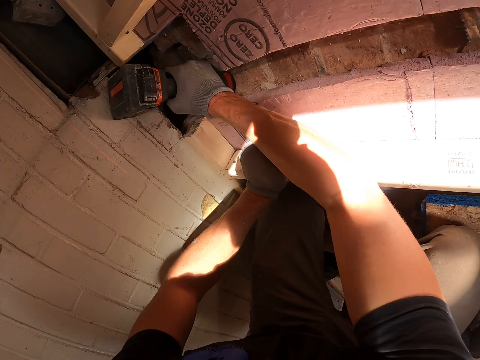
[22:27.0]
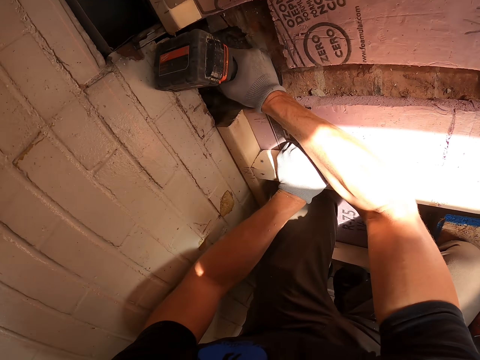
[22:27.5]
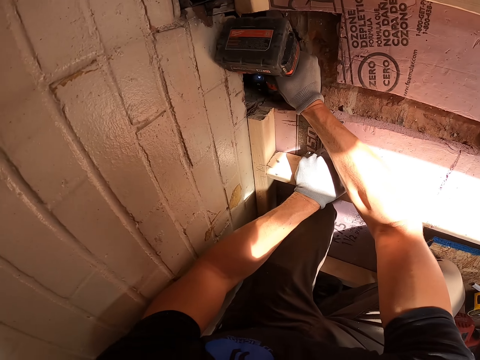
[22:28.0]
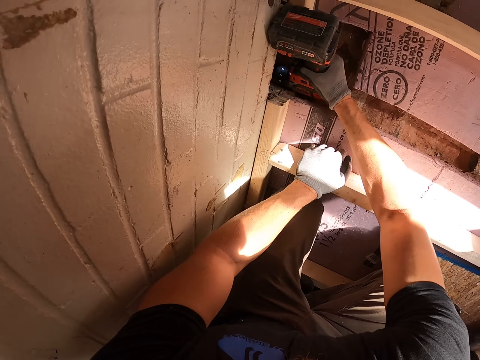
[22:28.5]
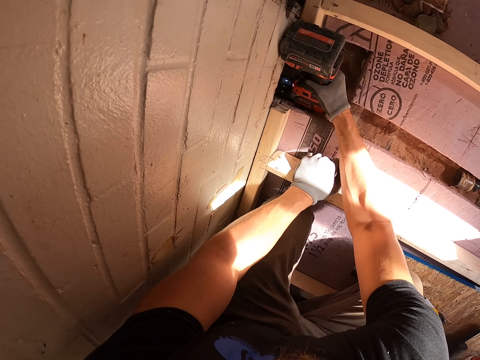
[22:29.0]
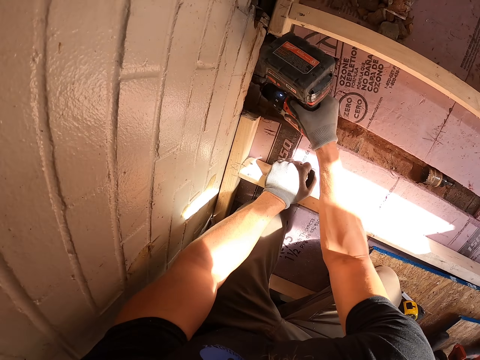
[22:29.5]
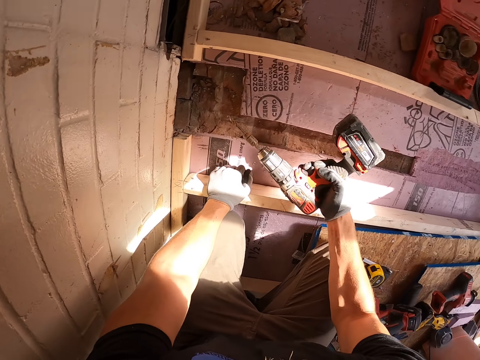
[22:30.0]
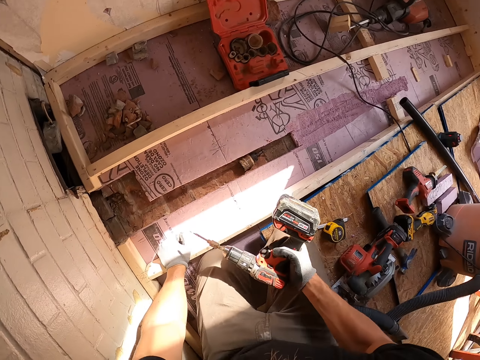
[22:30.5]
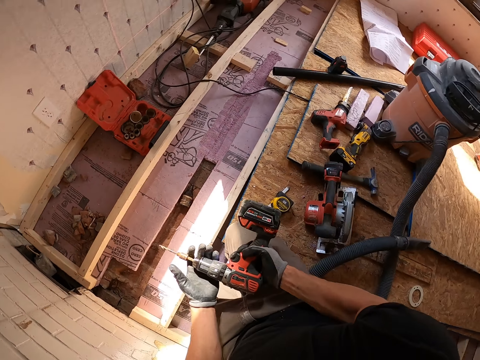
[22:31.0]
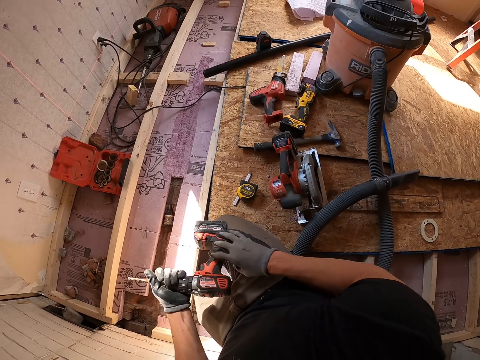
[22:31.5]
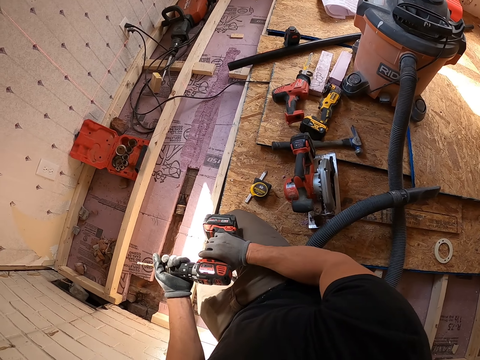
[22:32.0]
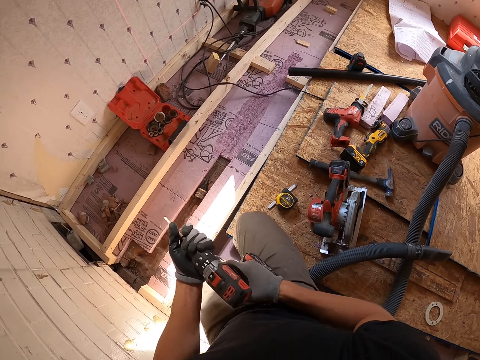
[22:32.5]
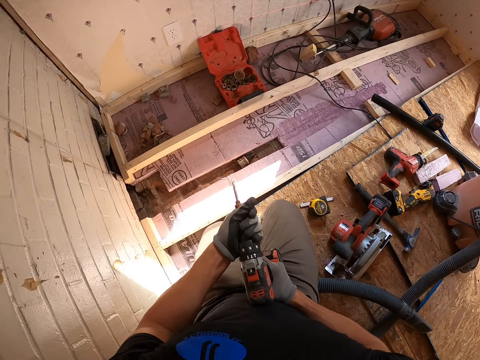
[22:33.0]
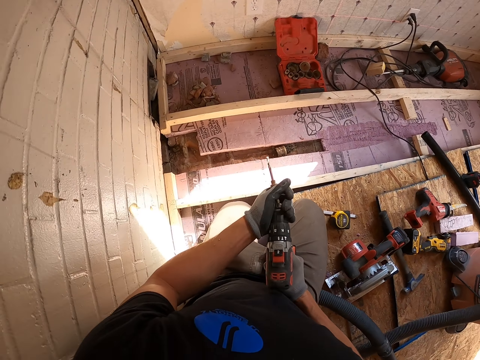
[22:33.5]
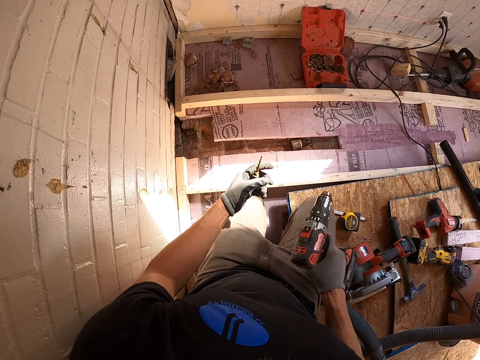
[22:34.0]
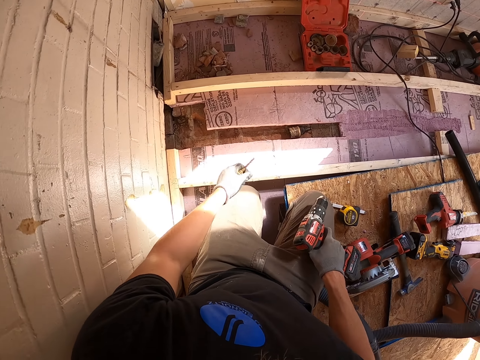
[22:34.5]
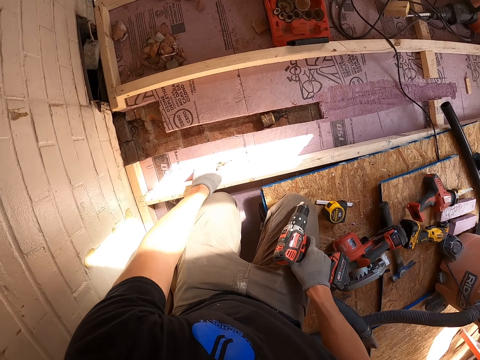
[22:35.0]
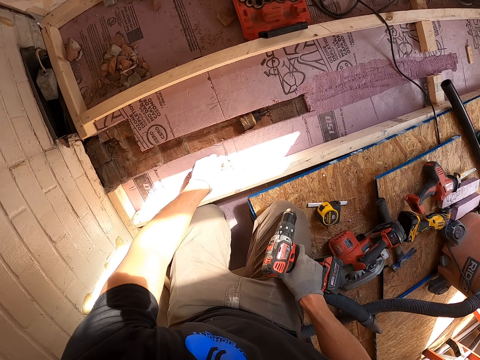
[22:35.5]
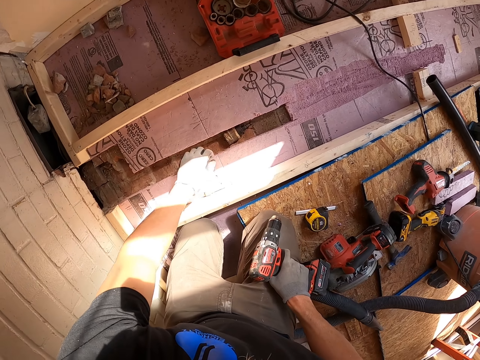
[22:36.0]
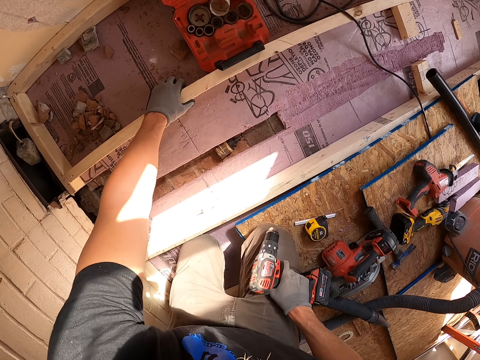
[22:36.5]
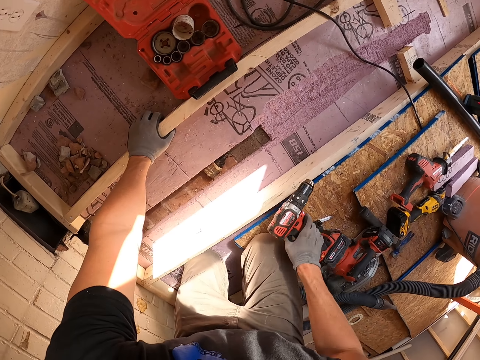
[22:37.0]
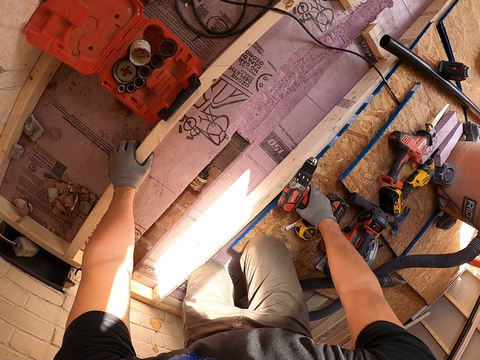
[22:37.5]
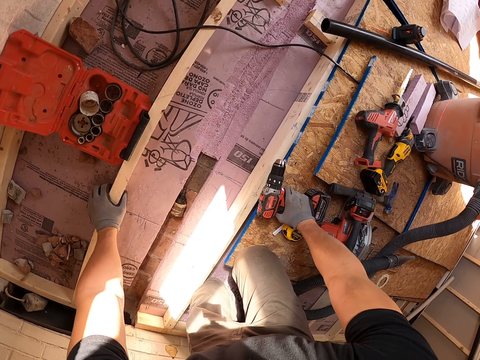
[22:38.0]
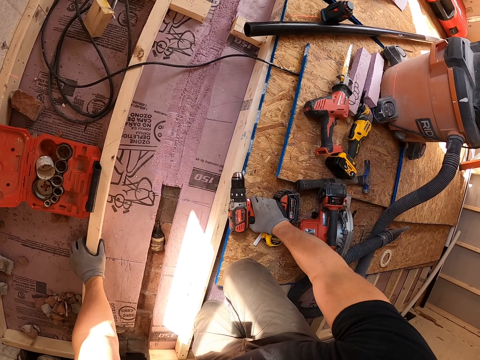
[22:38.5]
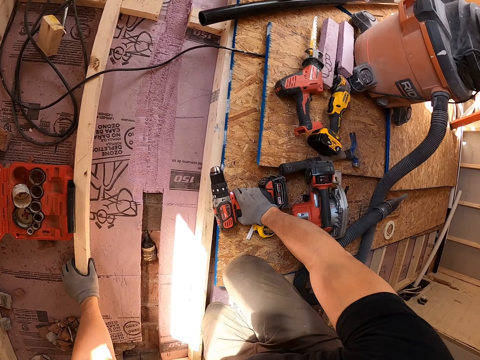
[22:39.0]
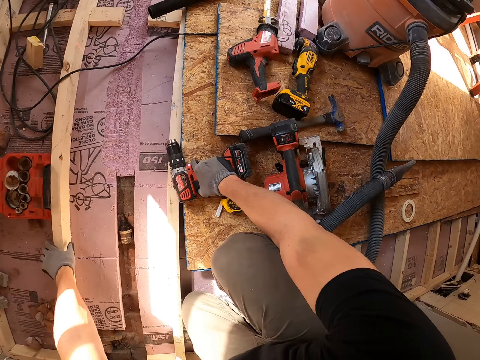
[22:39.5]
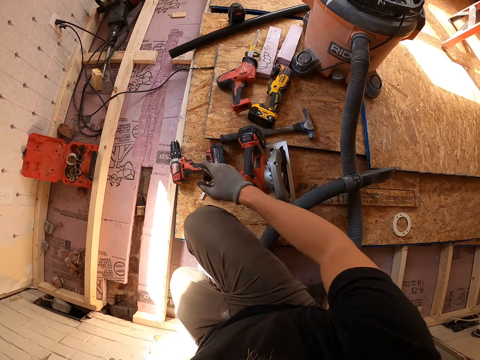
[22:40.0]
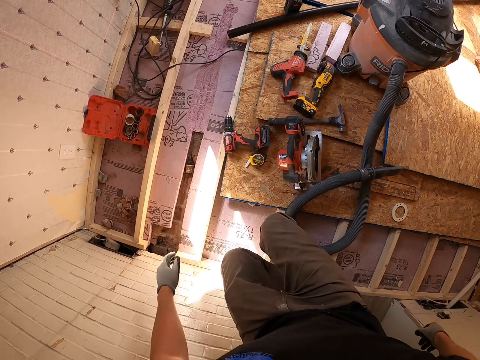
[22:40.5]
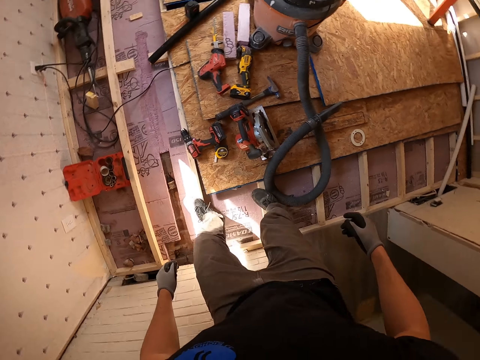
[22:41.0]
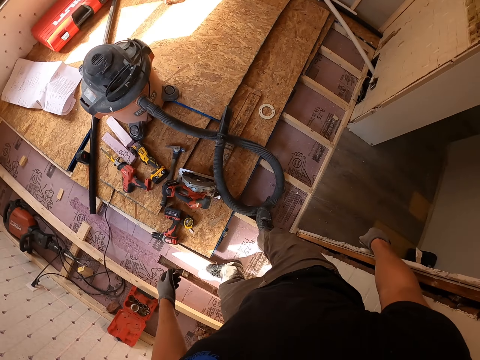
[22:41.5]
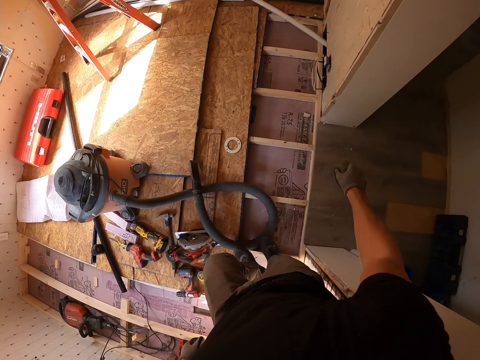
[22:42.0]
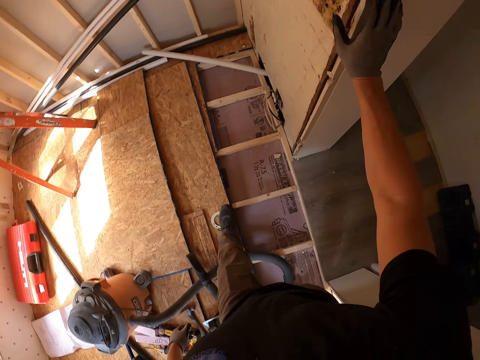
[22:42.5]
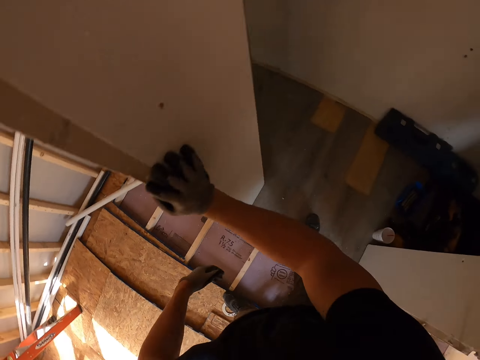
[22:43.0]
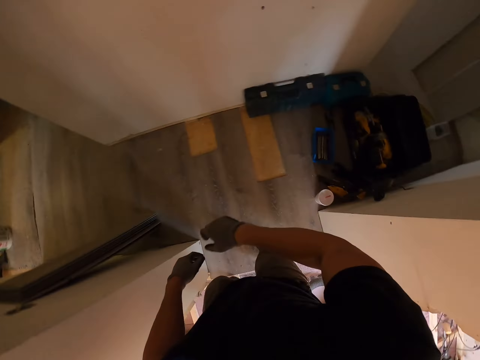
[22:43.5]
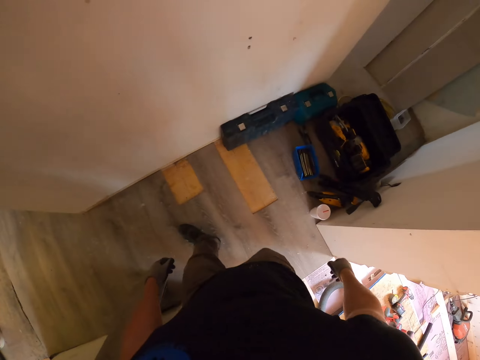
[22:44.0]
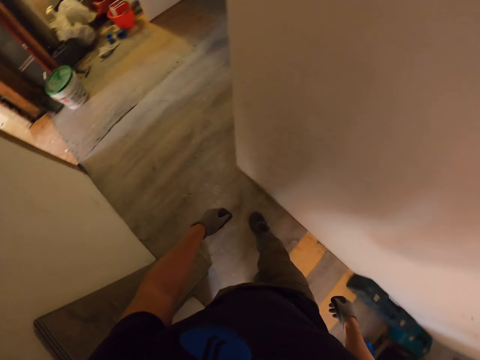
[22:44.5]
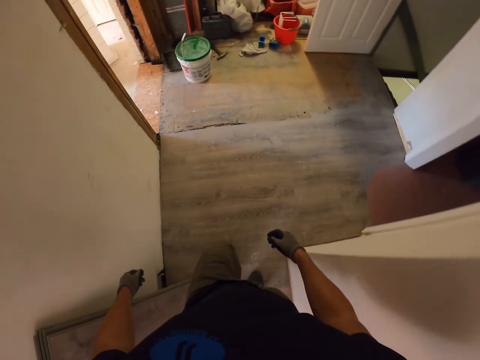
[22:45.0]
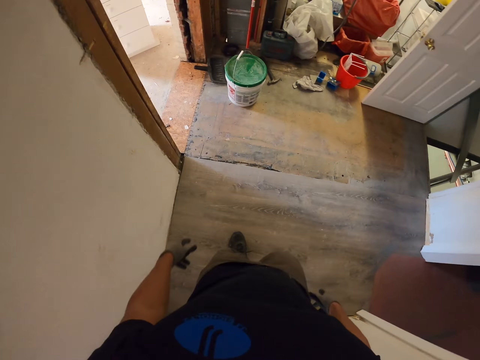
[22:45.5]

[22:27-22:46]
The camera wearer removes the drill bit in the machine. They fix the drilling machine. They put the drill bit on the ground. They look around the construction site. They leave the drill bit on the ground. They walk around the house.

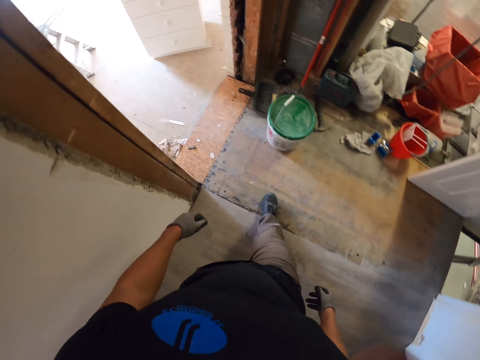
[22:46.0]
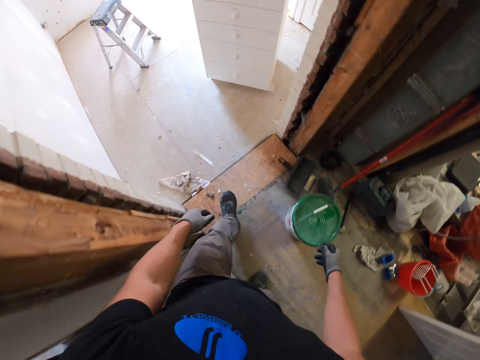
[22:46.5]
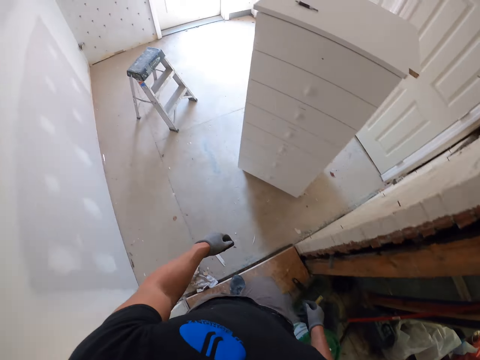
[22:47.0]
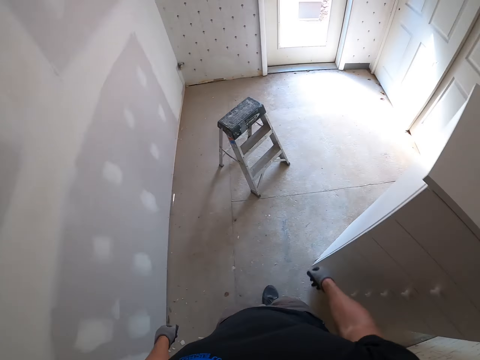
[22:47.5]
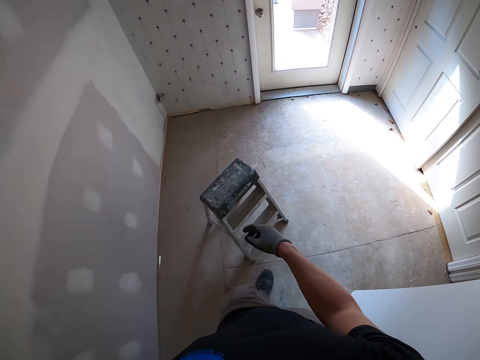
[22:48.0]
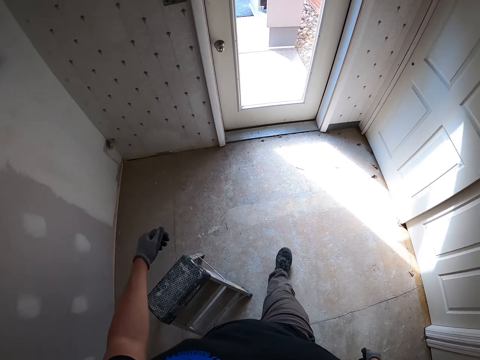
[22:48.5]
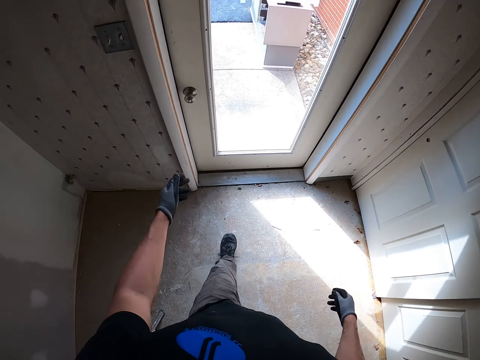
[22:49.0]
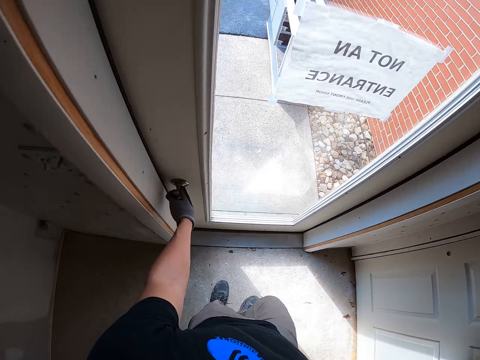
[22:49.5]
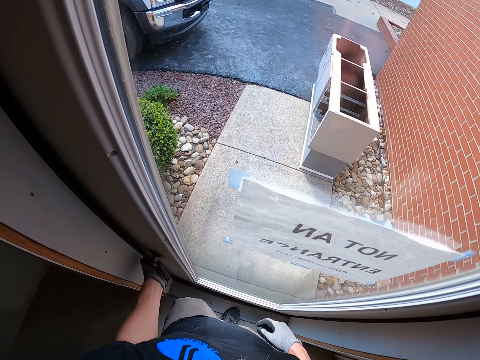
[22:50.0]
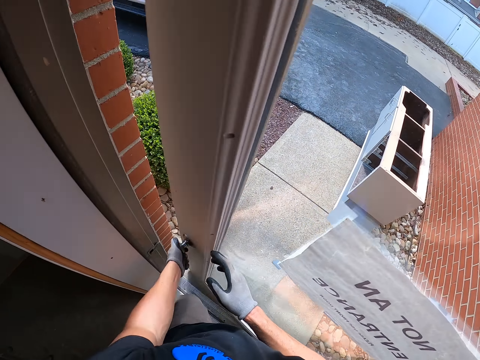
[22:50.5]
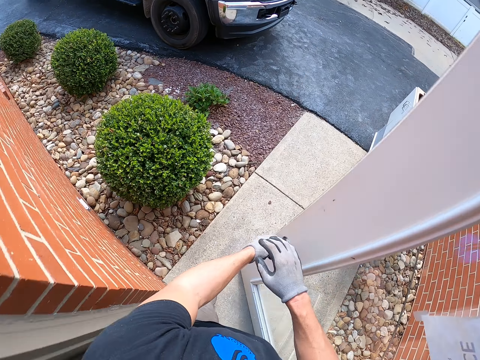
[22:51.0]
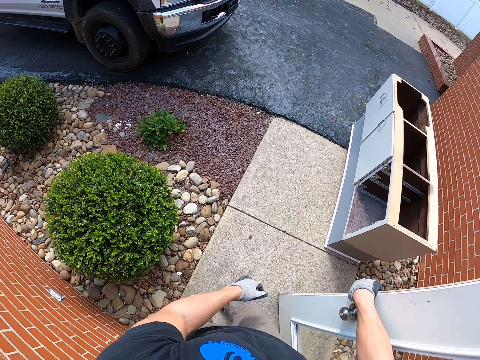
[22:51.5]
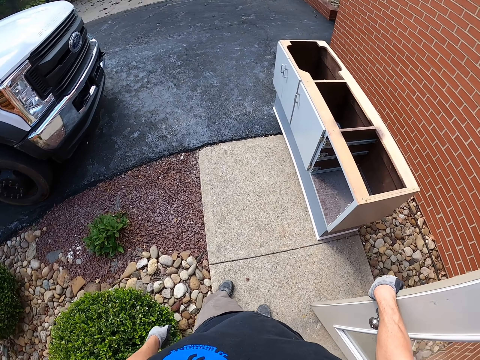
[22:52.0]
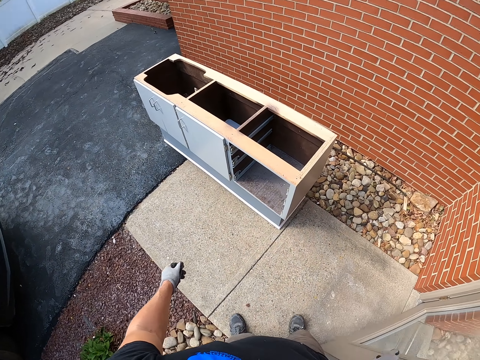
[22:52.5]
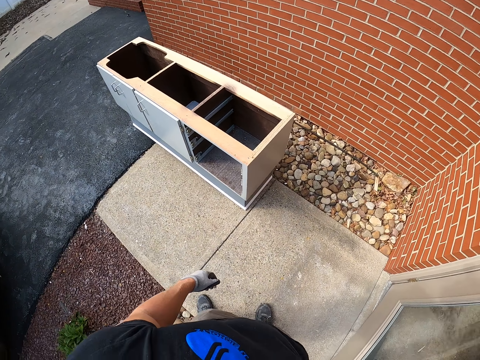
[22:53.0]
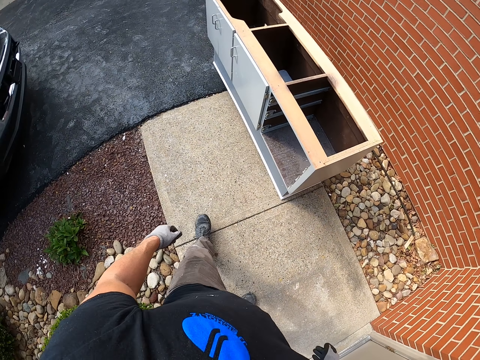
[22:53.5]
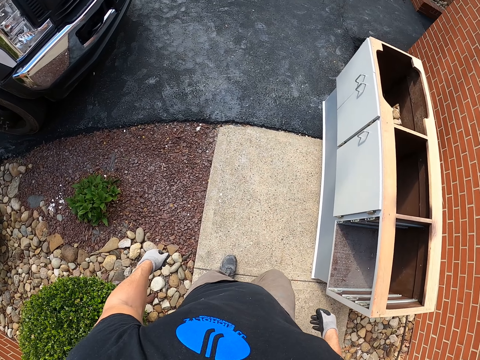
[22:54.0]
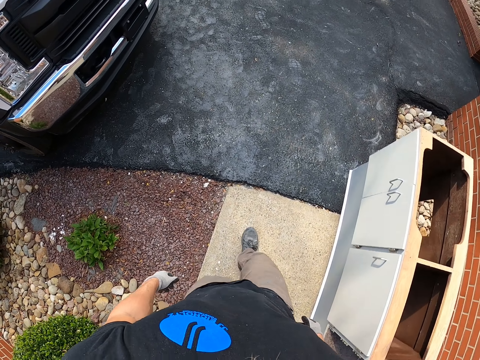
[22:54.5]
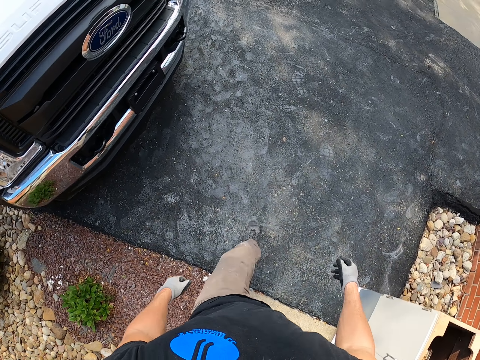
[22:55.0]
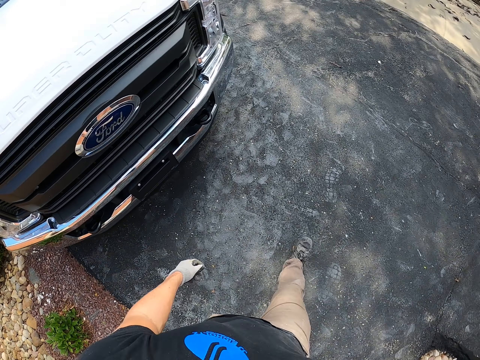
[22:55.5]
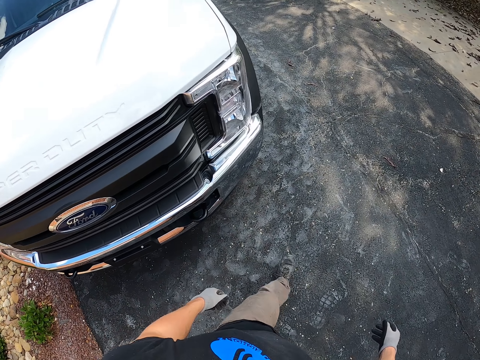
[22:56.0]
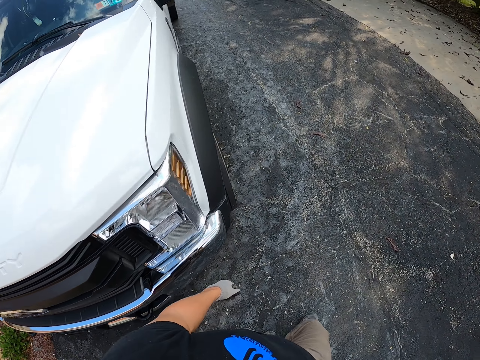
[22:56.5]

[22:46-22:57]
The camera wearer opens the door. They walk around the compound.
